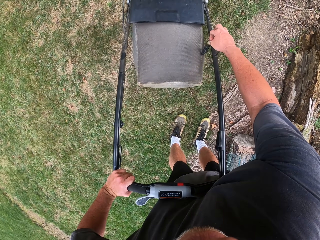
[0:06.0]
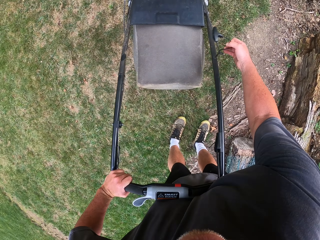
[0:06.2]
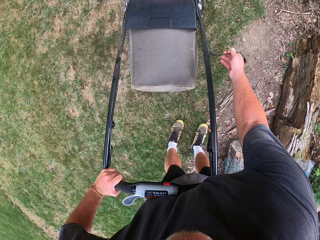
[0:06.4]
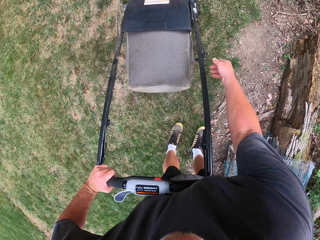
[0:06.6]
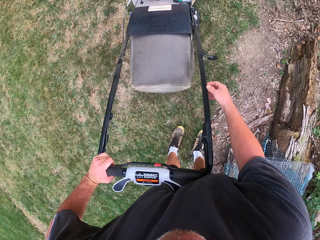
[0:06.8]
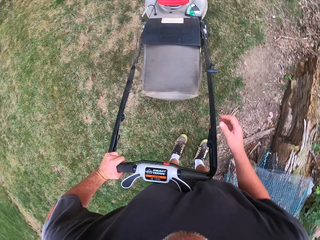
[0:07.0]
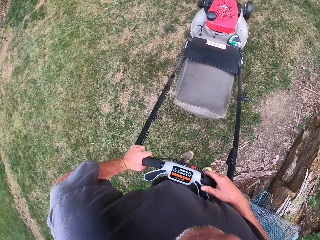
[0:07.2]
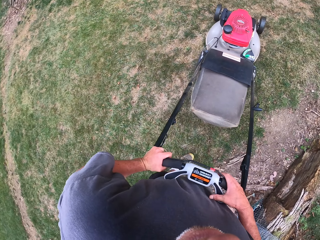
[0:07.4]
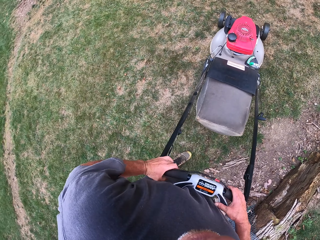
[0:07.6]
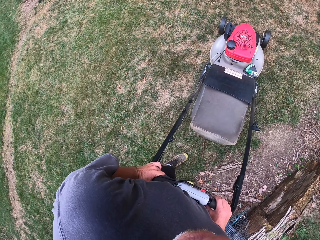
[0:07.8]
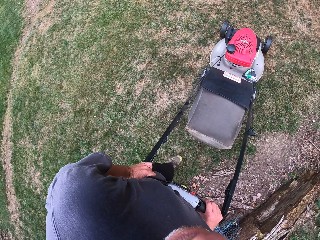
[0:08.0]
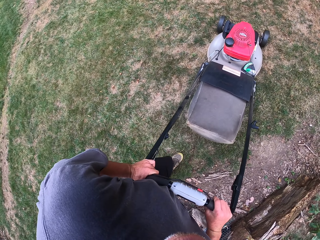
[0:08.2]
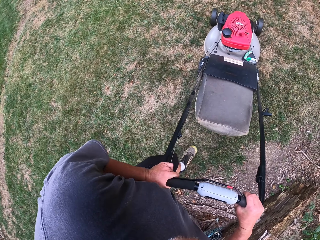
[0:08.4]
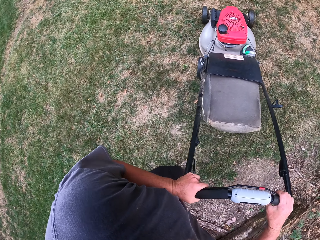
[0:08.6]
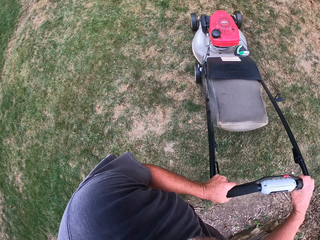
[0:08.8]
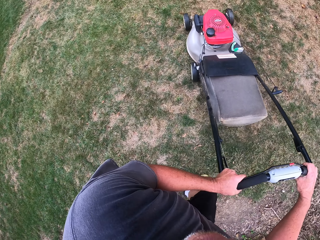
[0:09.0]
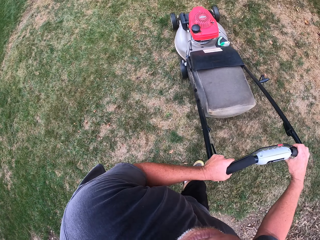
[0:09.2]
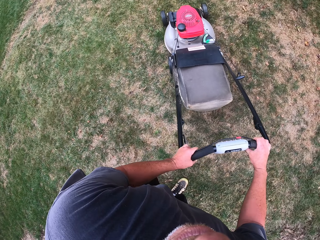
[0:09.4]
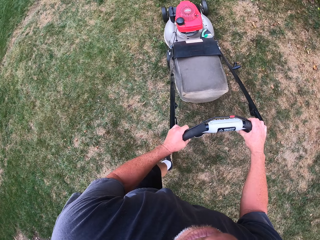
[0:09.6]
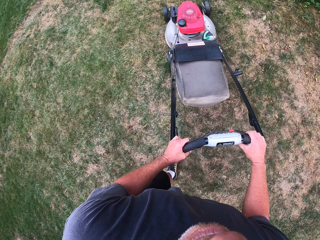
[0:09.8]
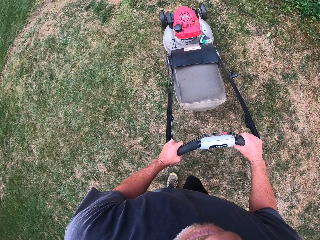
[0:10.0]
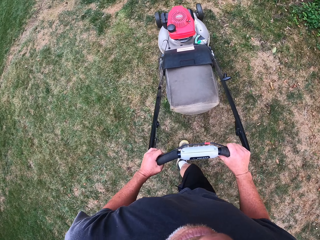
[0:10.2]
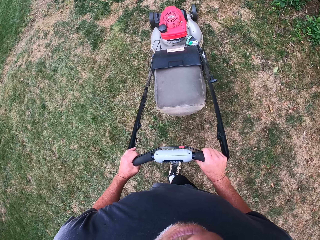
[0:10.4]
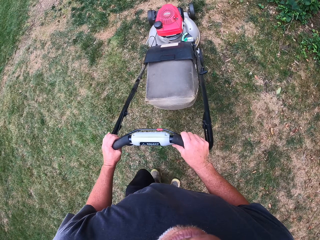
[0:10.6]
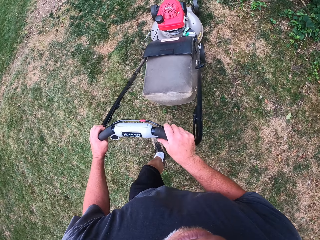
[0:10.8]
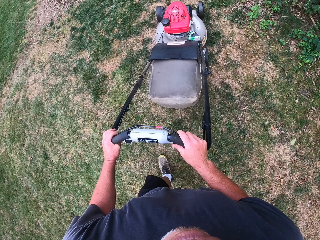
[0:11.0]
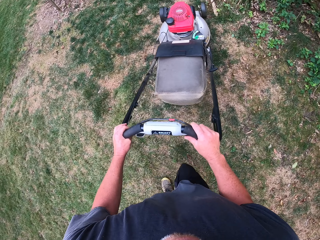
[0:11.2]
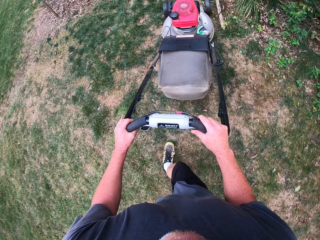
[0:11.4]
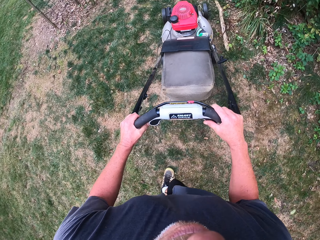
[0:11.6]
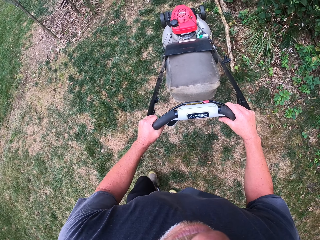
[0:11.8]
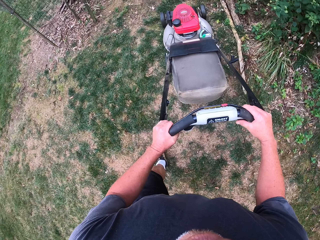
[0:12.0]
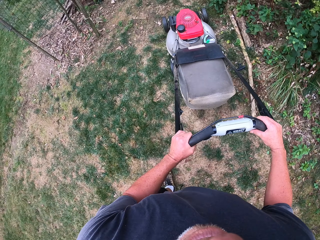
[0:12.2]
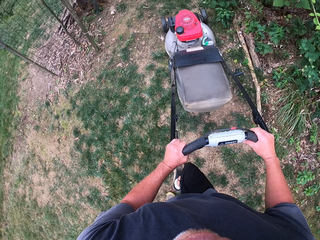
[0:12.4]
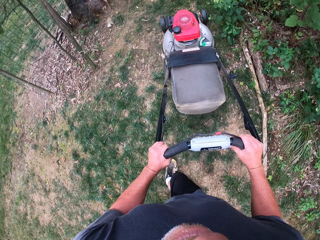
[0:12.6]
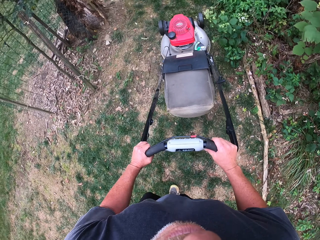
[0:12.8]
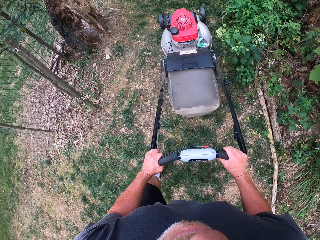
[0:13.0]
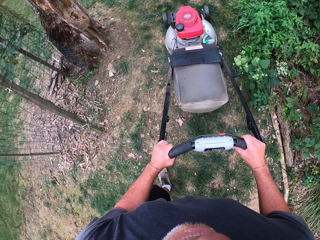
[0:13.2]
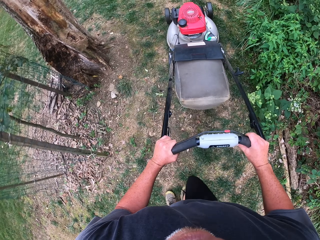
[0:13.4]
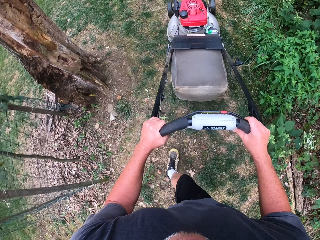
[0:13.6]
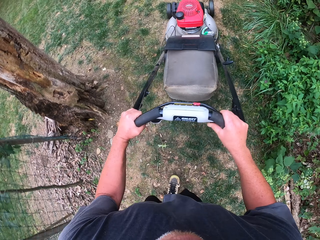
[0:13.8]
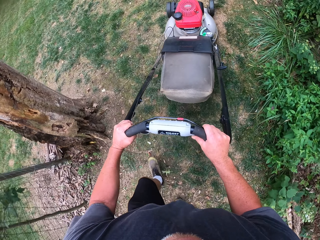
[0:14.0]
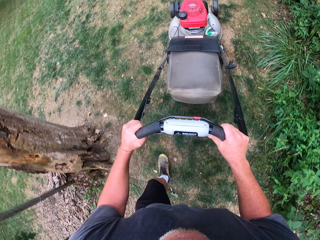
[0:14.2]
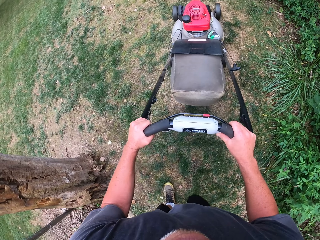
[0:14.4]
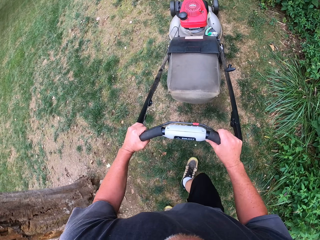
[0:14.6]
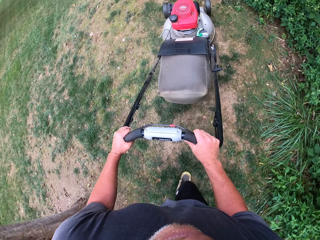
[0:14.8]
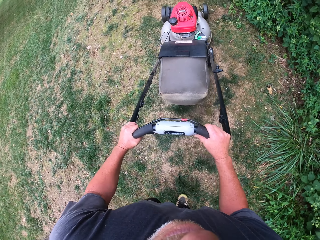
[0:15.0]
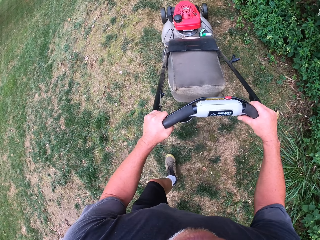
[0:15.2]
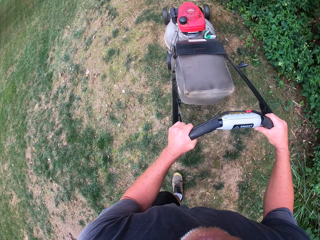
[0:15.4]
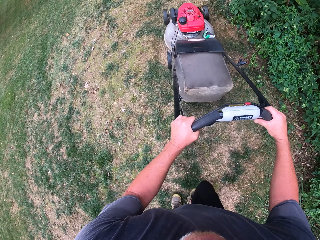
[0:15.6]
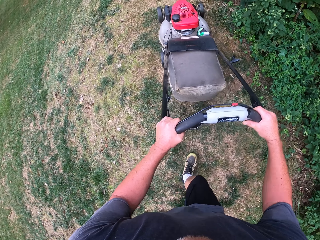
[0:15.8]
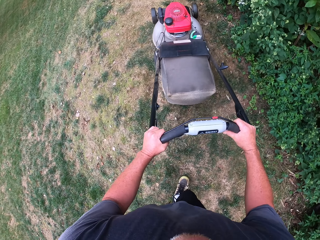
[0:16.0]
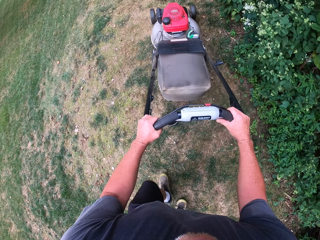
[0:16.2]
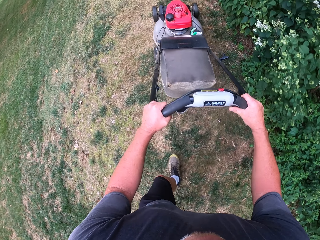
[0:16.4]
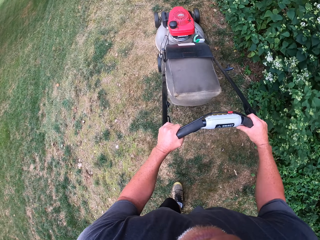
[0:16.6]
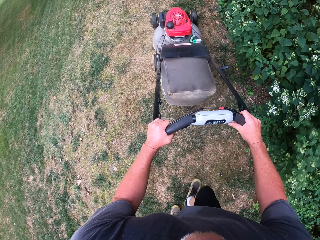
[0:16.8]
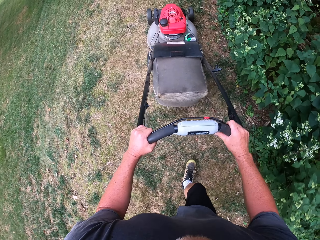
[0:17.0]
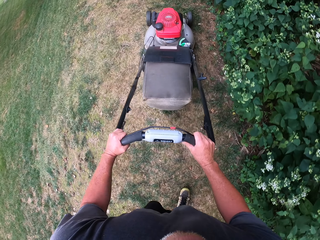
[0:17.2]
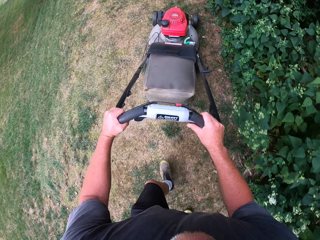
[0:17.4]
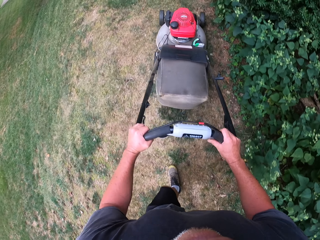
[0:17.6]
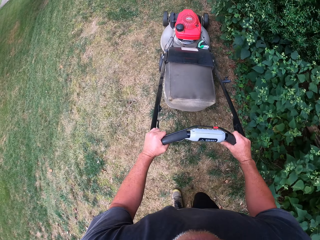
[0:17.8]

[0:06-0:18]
The camera wearer adjusts the string. They push the lawn mower forward and mow the lawn.

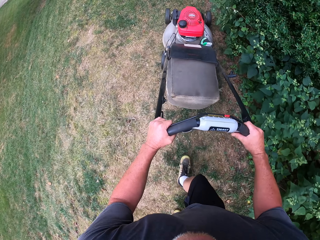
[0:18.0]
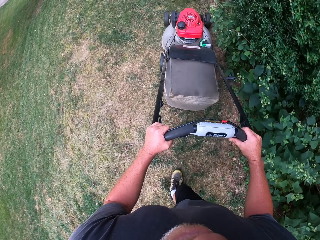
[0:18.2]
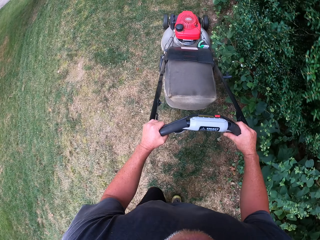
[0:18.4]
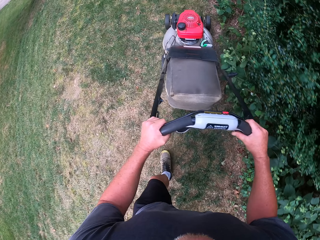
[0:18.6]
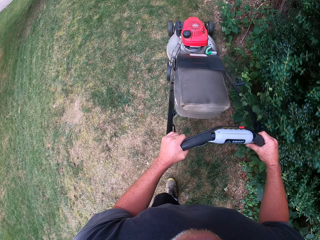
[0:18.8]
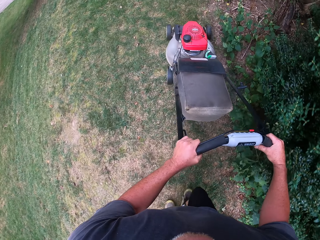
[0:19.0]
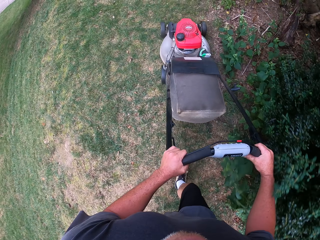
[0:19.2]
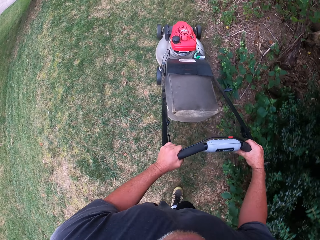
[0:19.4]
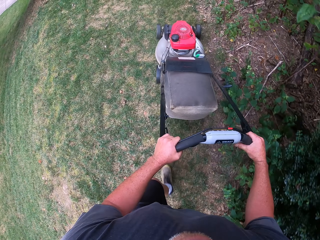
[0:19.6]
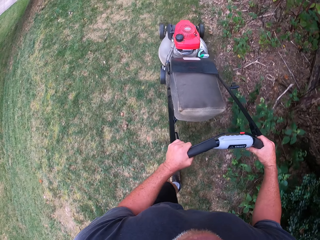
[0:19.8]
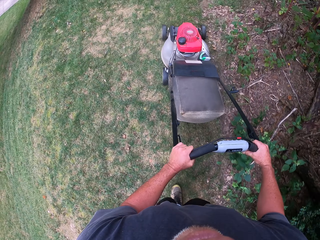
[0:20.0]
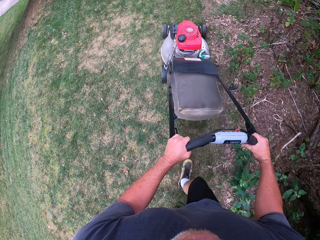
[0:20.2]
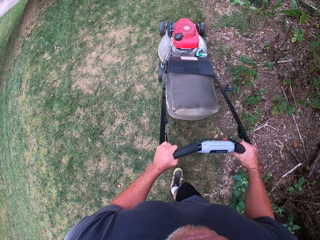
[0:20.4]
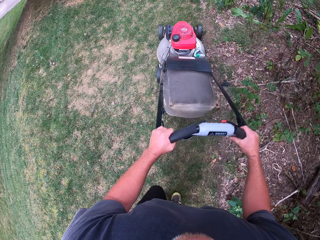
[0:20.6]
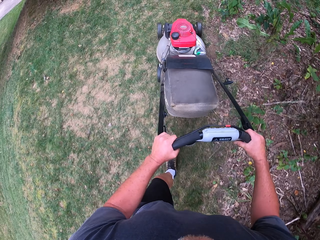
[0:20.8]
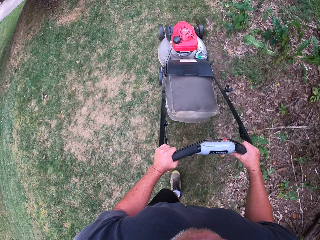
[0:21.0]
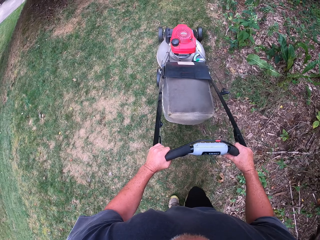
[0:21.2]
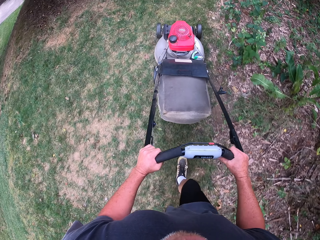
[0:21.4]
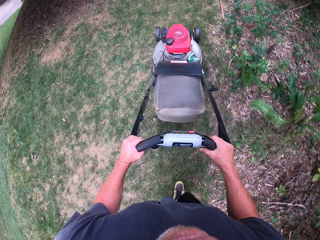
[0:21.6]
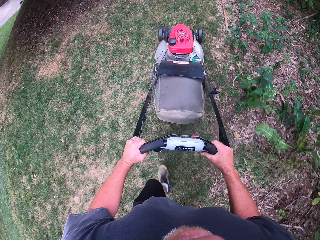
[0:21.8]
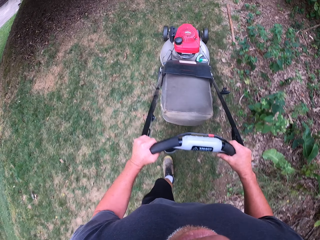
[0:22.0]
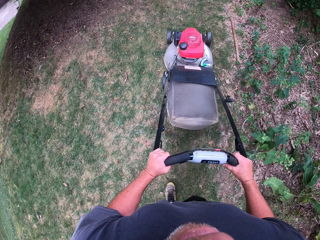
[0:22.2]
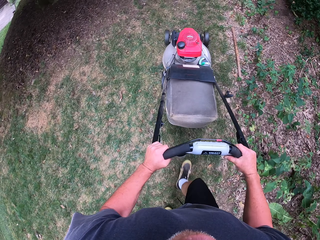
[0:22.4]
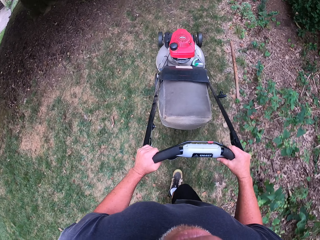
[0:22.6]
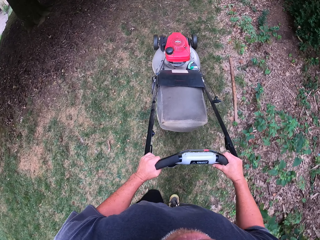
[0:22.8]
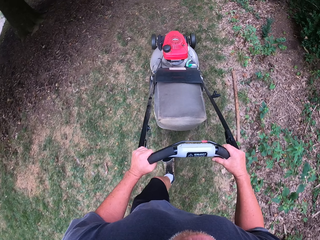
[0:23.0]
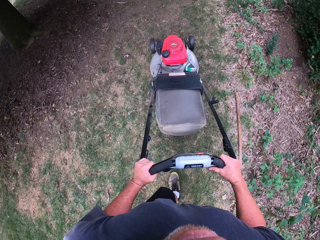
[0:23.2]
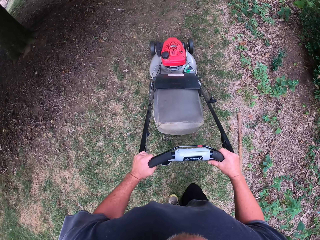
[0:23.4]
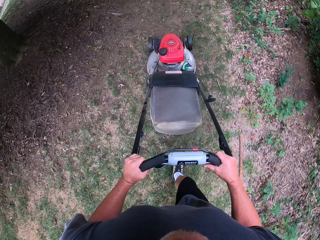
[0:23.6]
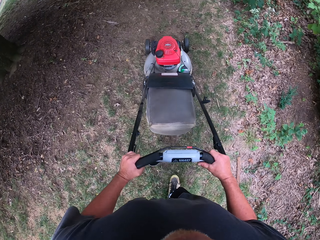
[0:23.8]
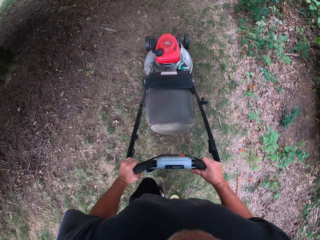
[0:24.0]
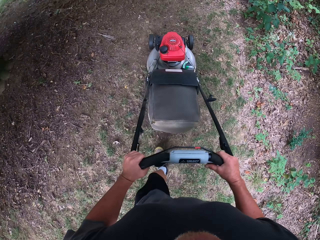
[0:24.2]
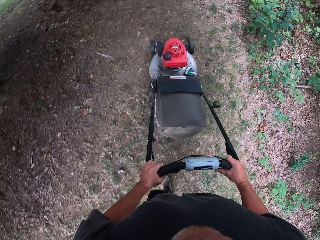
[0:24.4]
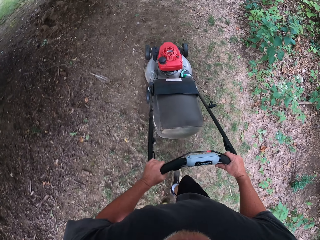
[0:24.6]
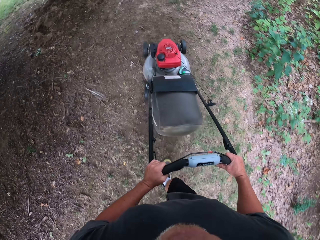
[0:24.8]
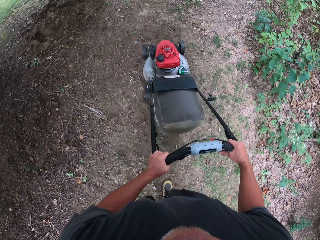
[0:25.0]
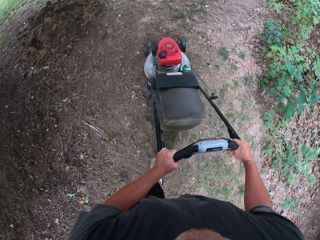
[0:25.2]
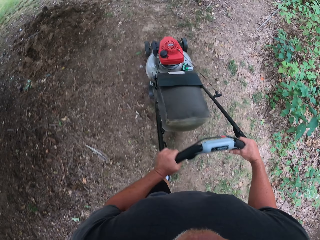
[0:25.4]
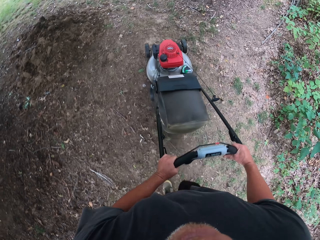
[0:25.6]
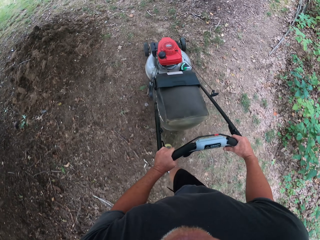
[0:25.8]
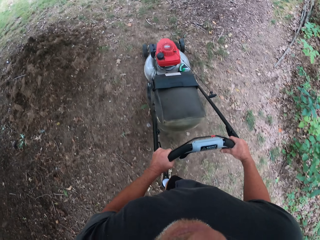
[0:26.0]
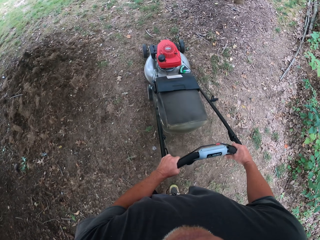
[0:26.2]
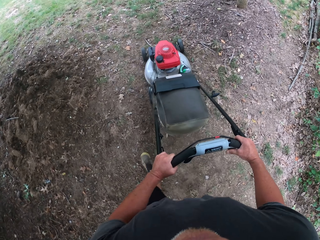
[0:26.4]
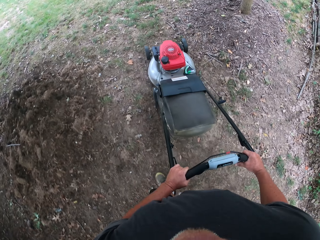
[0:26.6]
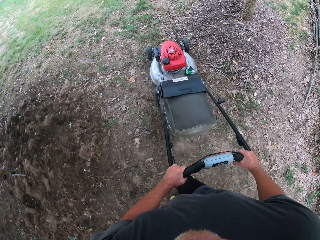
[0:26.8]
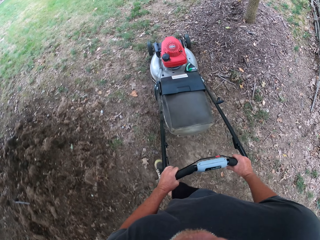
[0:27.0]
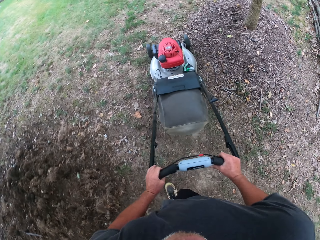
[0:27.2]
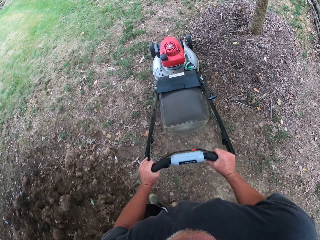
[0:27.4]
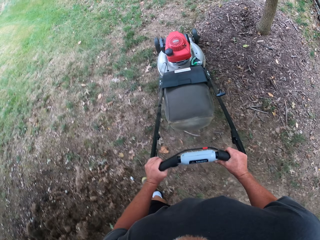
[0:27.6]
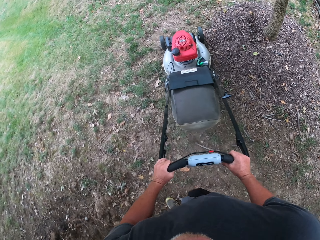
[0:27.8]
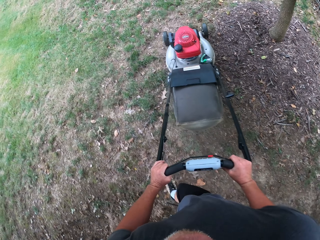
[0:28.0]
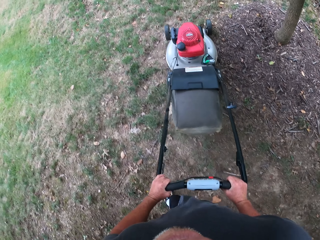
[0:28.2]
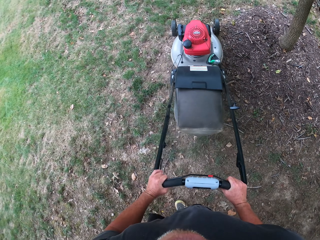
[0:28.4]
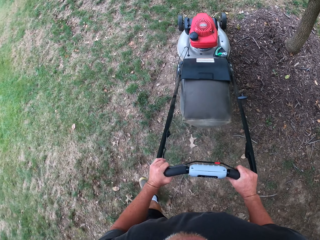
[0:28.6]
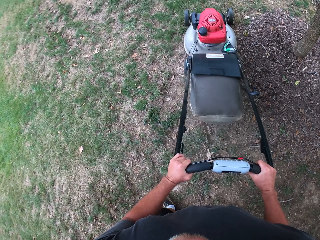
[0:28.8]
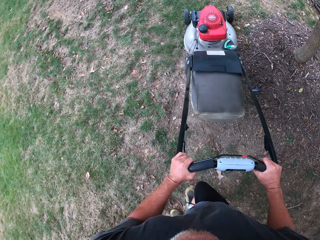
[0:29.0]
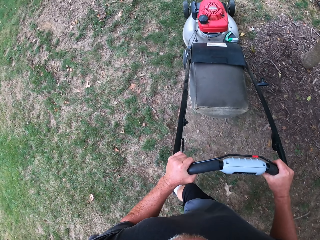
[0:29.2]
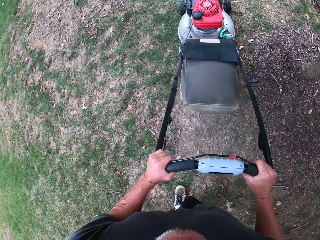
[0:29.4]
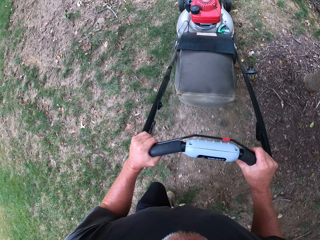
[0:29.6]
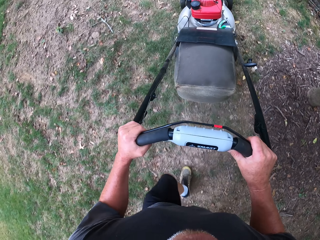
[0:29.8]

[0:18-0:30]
The camera wearer turns the lawn mower right.
